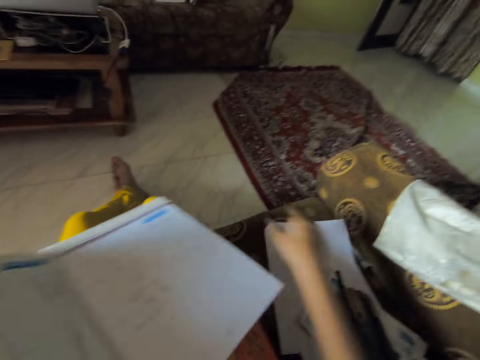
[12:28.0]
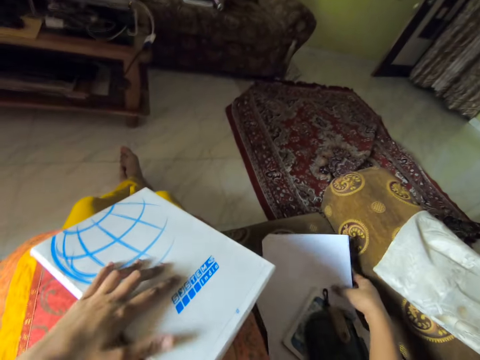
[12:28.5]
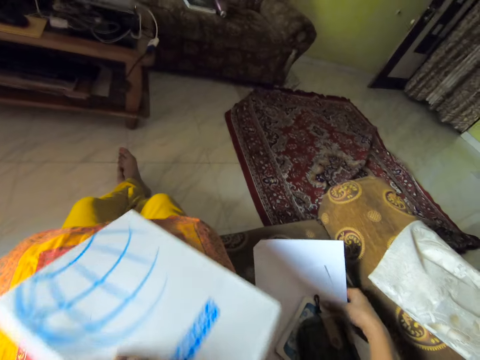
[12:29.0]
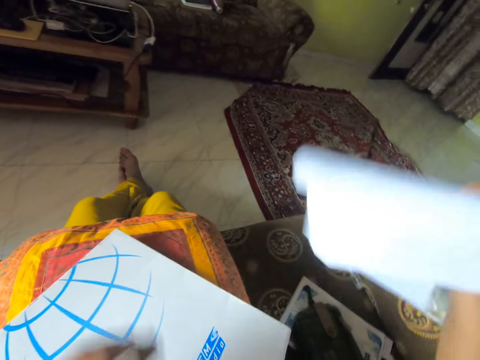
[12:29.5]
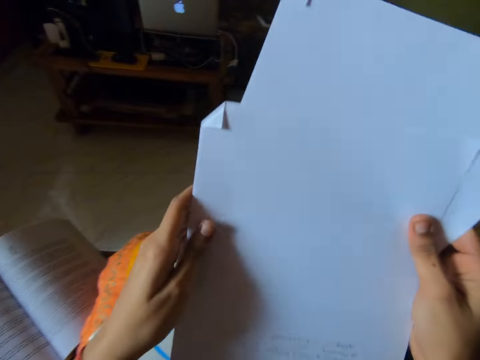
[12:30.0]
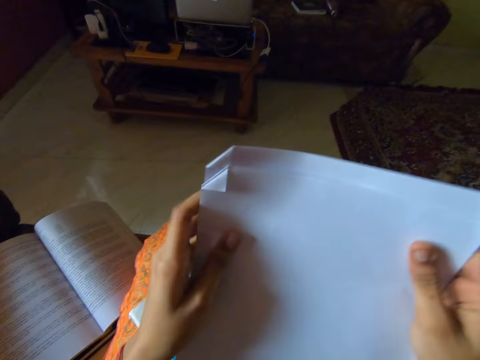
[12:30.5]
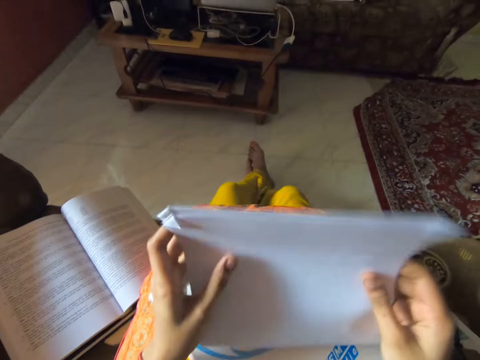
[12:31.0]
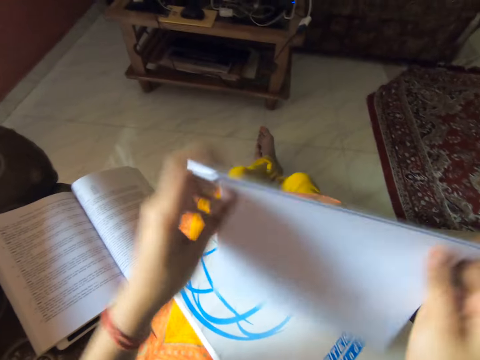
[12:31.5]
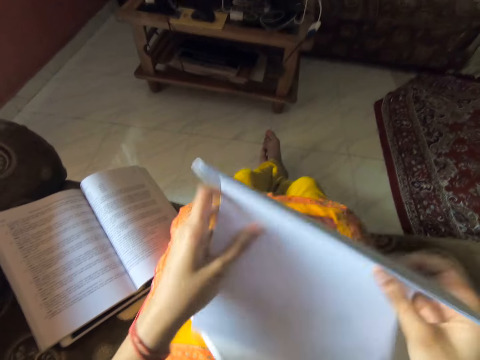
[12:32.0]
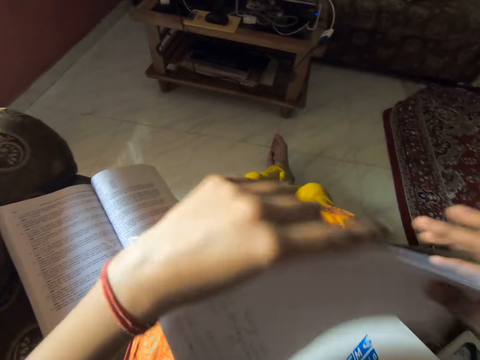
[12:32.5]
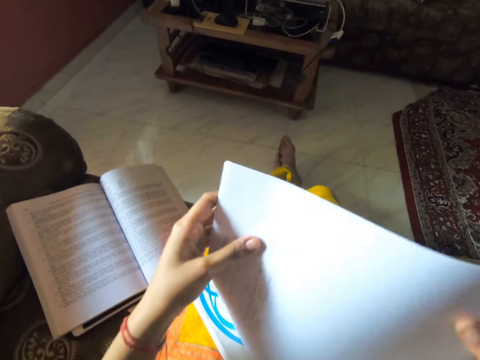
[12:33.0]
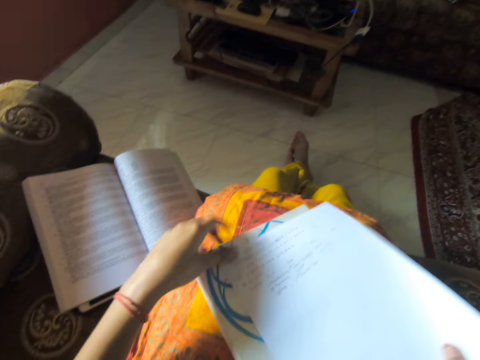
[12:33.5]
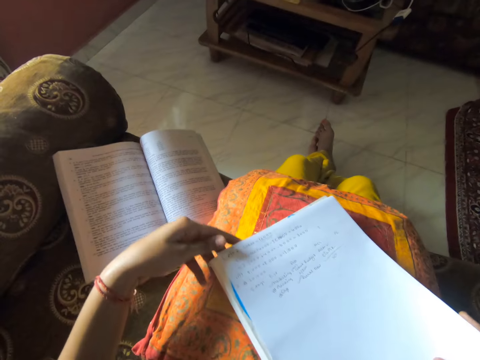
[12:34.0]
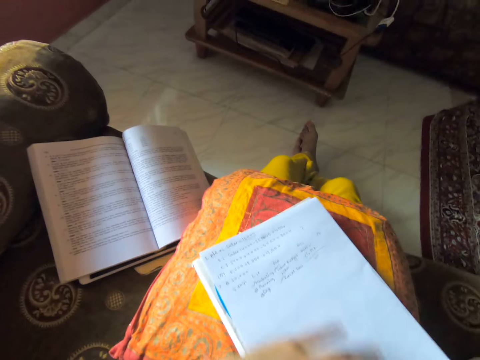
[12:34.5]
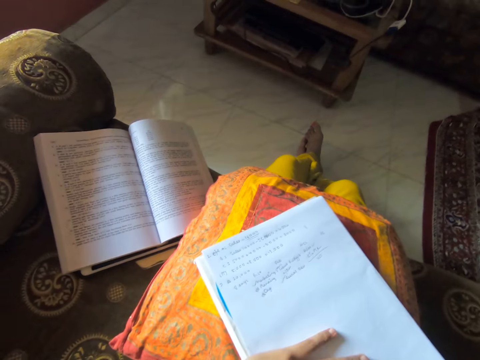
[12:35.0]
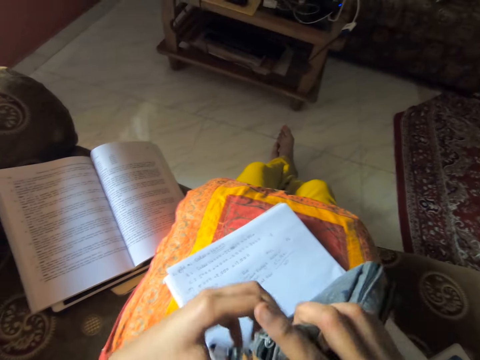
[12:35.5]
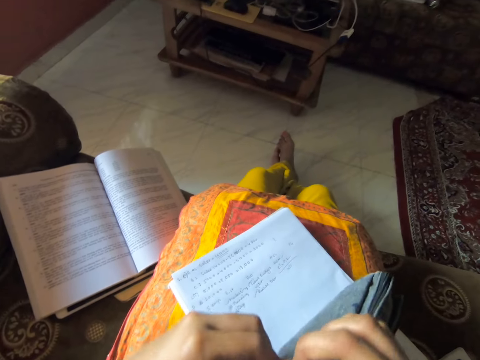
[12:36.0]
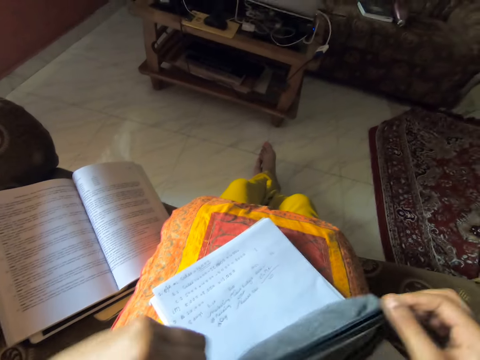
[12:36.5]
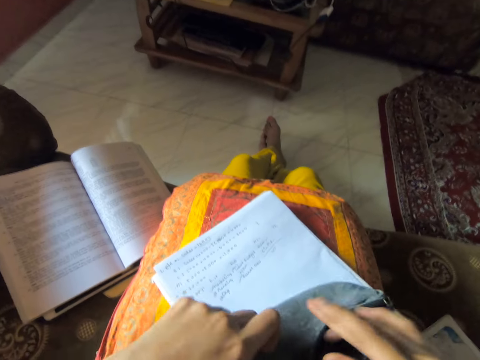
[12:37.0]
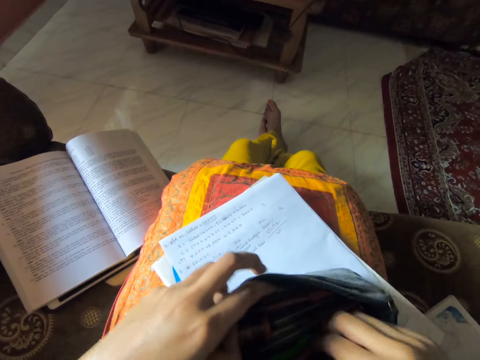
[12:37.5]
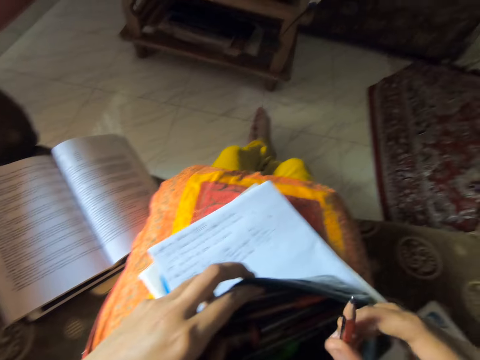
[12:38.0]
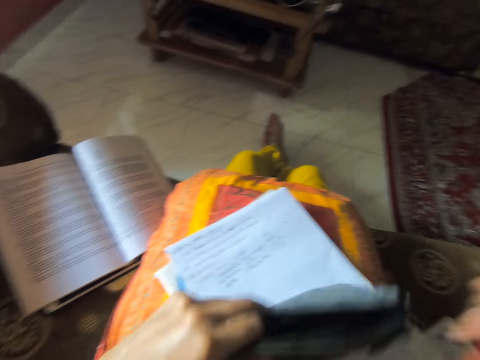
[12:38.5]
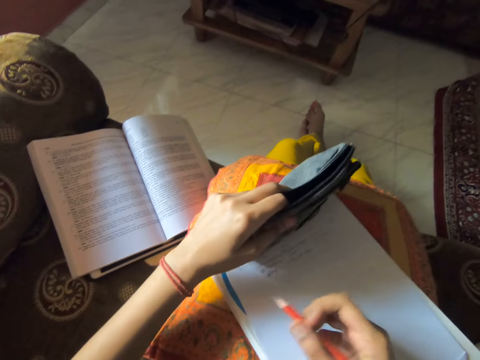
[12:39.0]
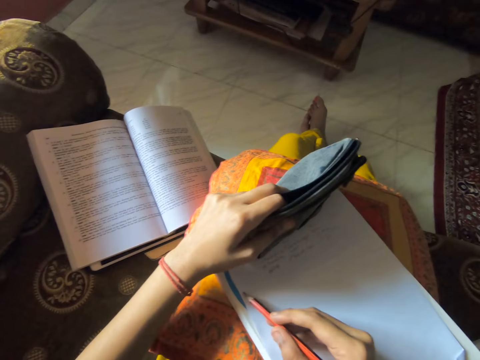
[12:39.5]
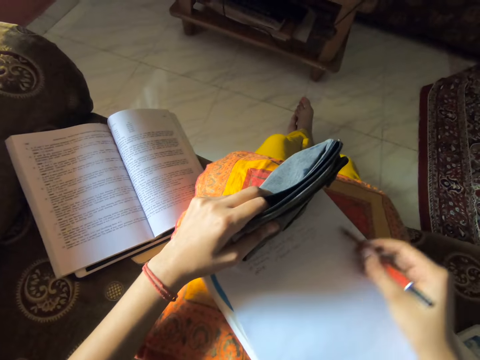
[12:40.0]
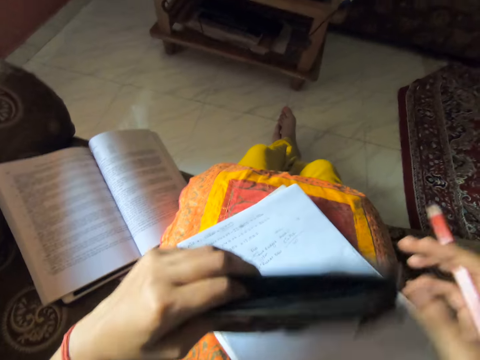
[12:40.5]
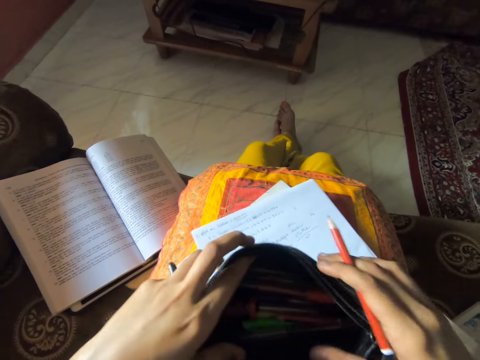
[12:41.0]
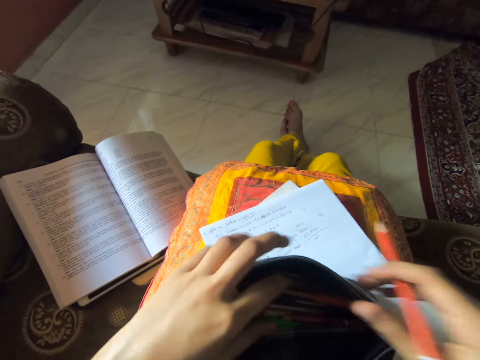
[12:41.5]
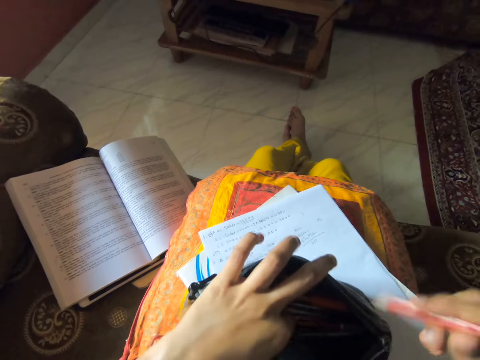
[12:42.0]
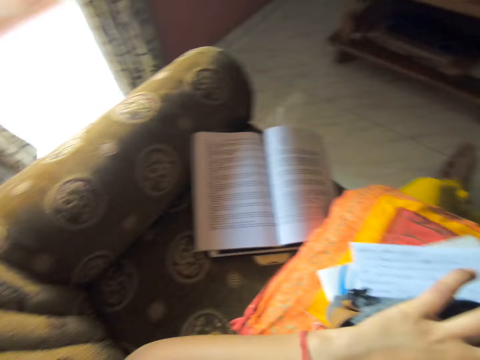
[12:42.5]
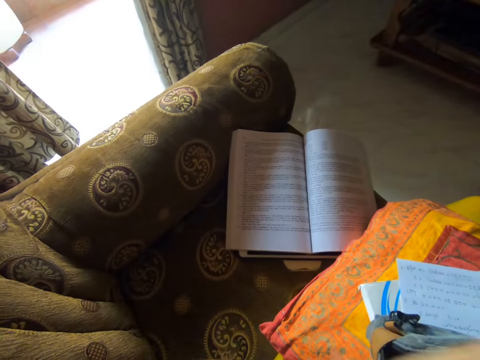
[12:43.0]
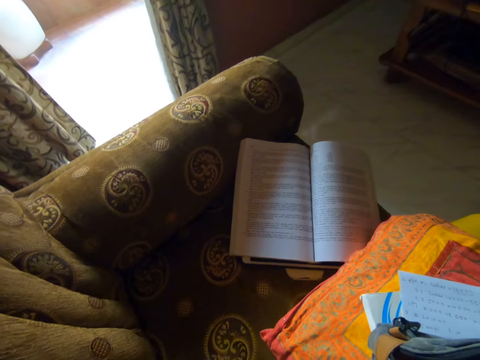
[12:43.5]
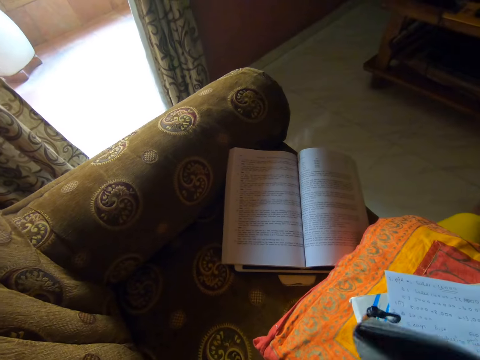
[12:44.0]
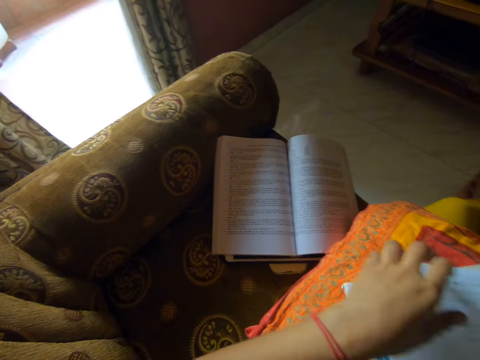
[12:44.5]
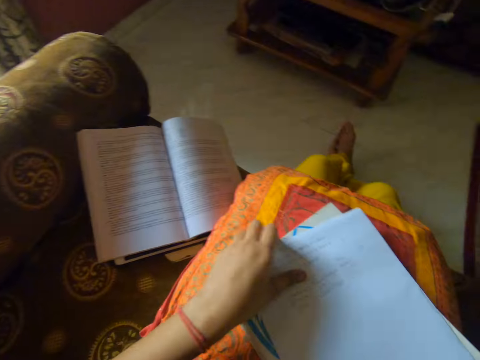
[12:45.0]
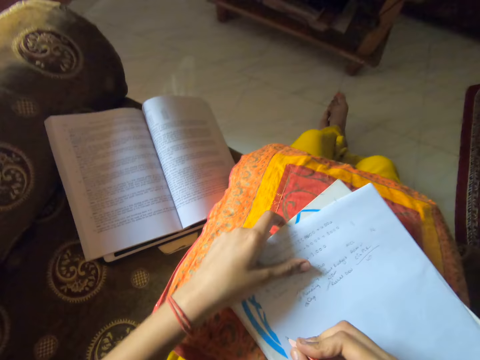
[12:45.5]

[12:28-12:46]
The camera wearer closes the book. They pick papers. They put the paper on the book. They open the bag. They pick a pencil. They move the bag. They write on the paper. They draw on the paper. They look in the bag. They put the pencil in the bag. They adjust the camera. They put the bag aside.

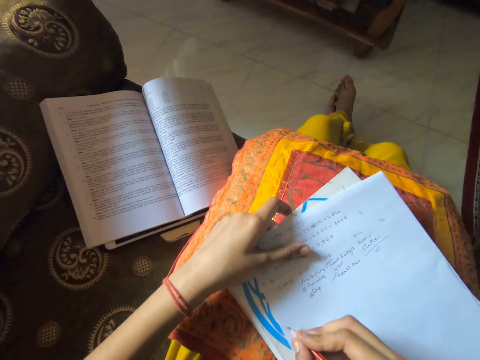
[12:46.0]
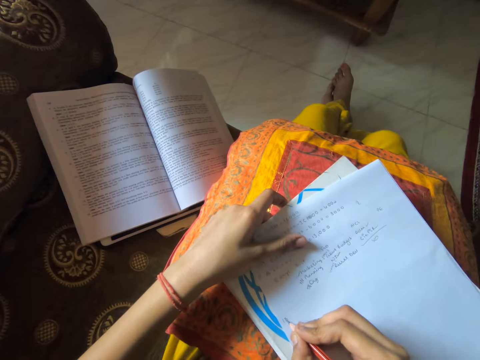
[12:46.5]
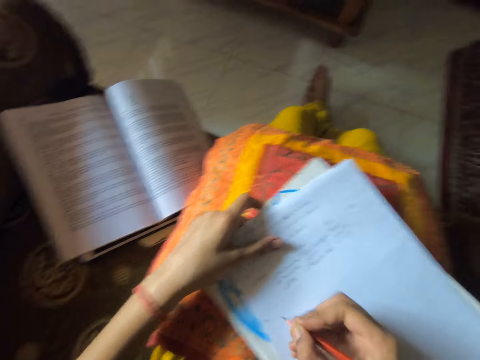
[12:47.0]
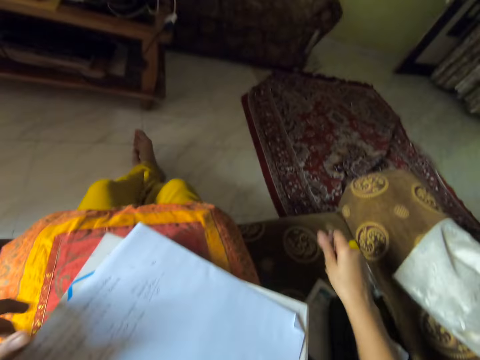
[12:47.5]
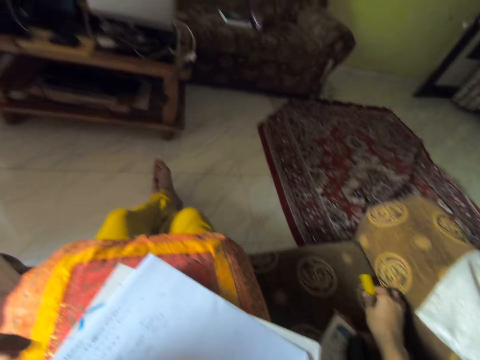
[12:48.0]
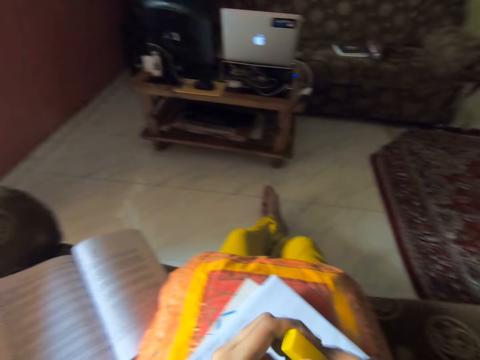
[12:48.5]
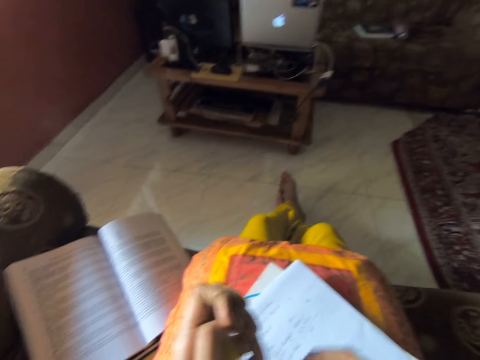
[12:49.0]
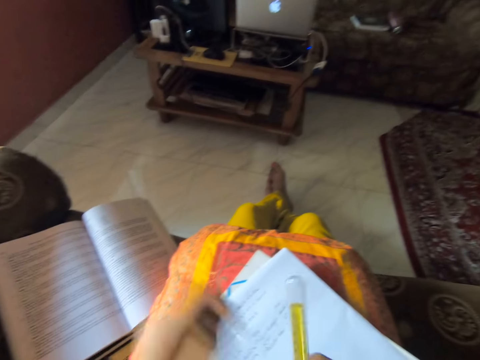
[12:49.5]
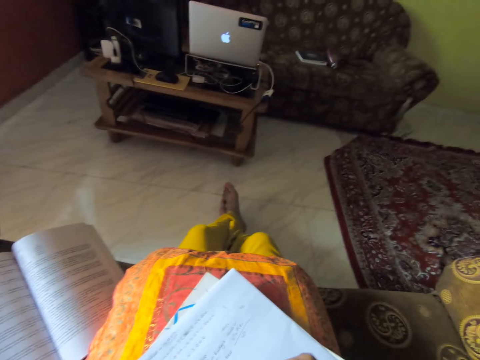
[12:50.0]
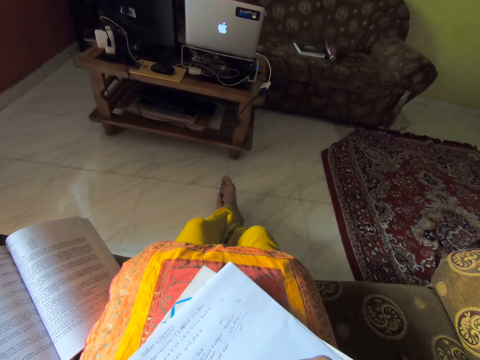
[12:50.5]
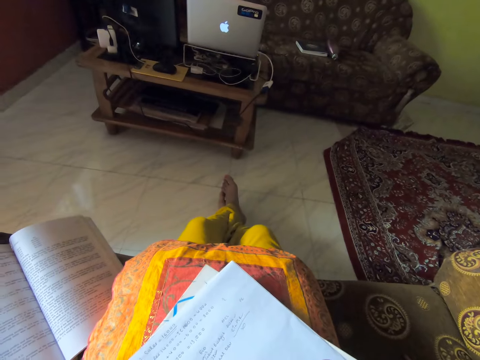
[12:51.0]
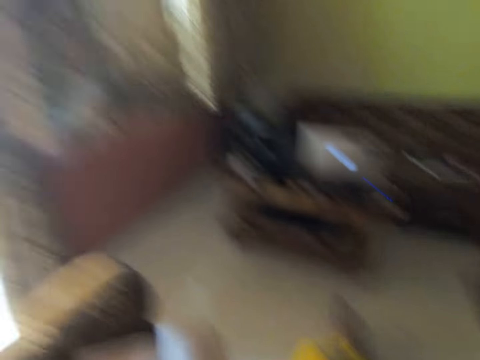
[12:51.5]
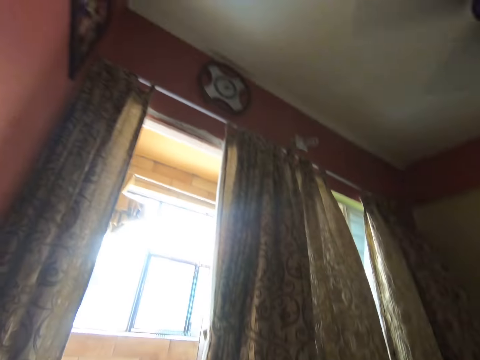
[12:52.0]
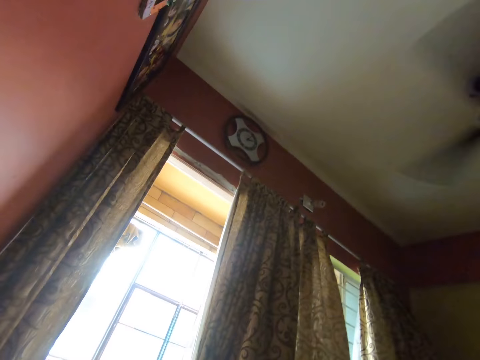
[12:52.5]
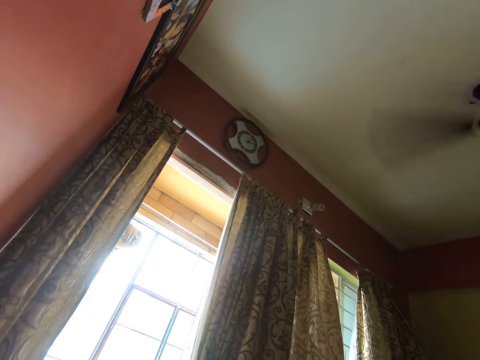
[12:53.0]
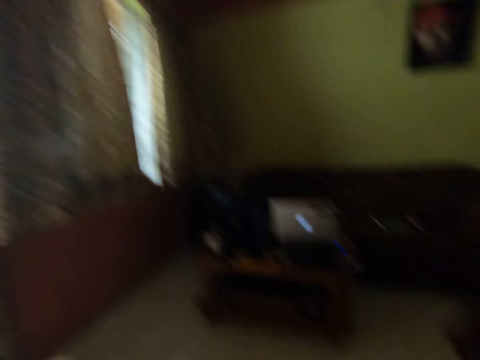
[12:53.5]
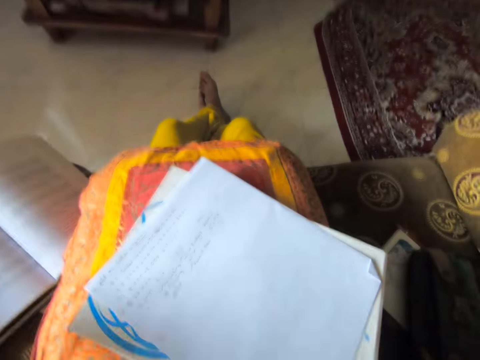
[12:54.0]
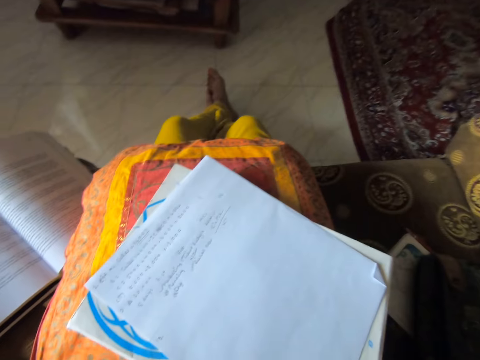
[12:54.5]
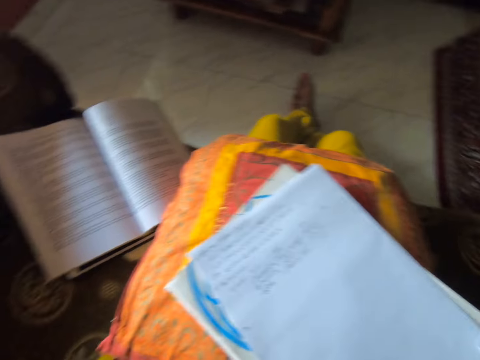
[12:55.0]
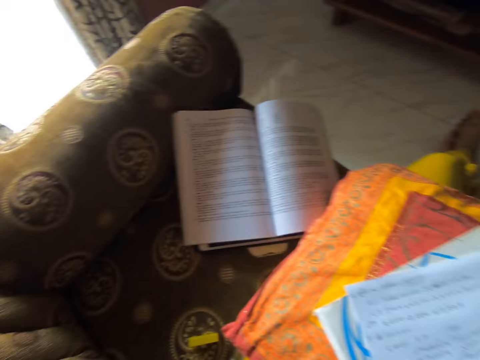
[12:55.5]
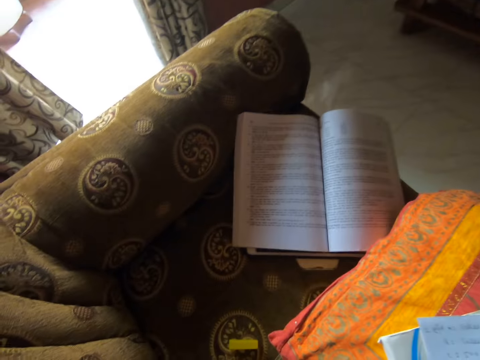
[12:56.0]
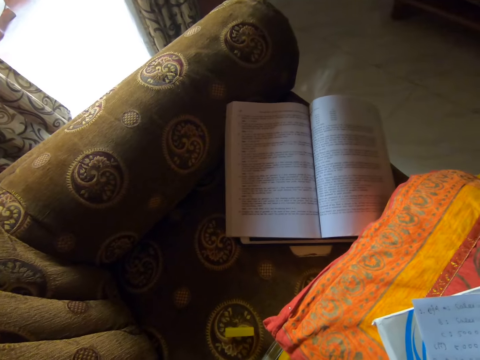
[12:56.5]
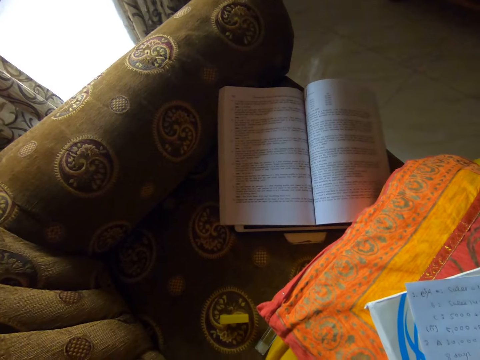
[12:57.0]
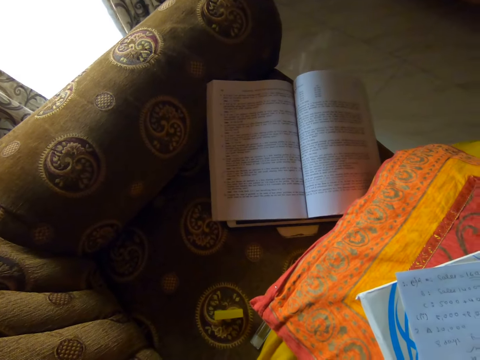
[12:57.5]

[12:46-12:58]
The camera wearer writes on the paper. They put the pencil on a chair. They pick a pen. They open the pen. They write on the paper. They look around.
